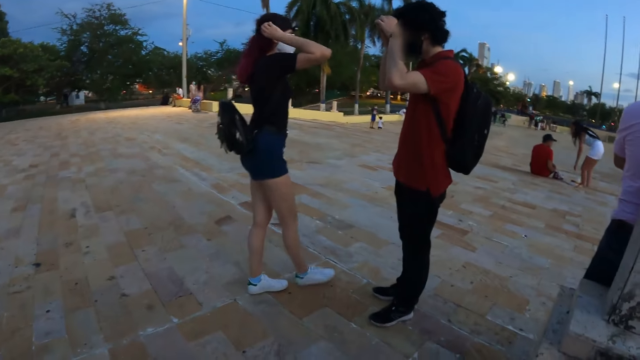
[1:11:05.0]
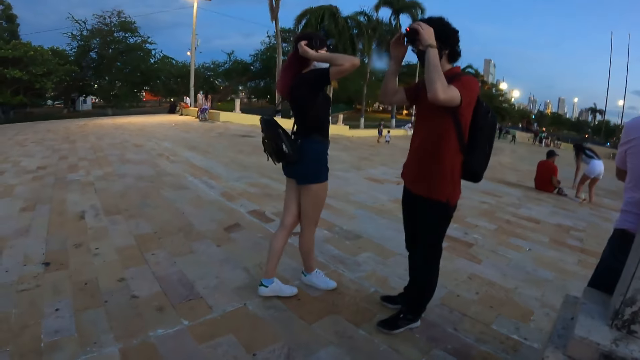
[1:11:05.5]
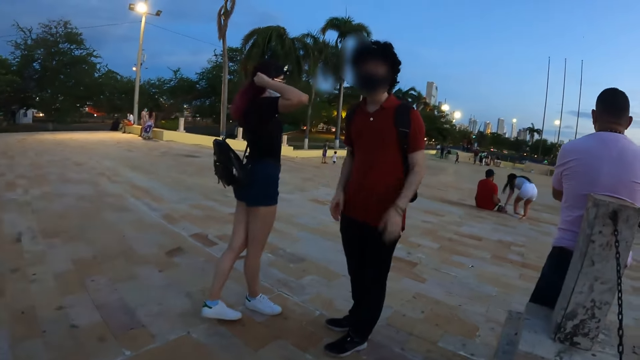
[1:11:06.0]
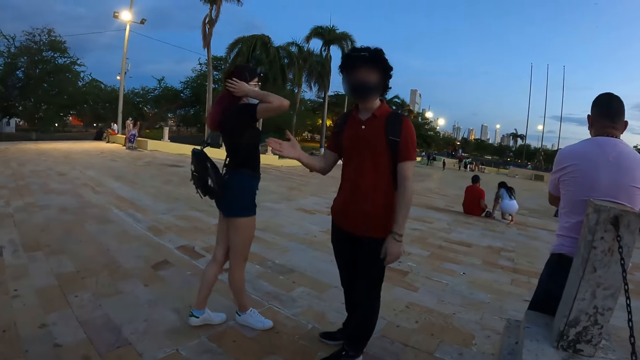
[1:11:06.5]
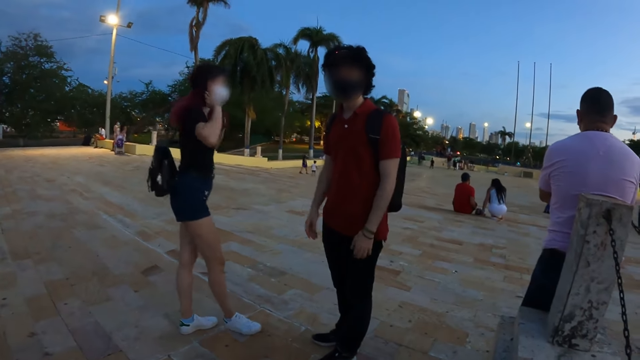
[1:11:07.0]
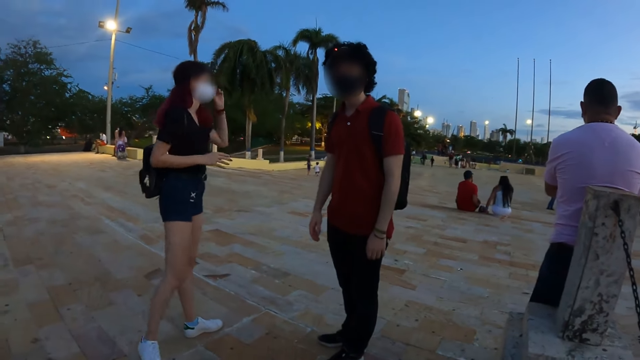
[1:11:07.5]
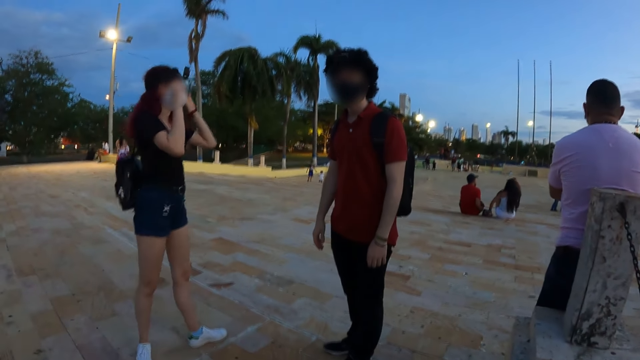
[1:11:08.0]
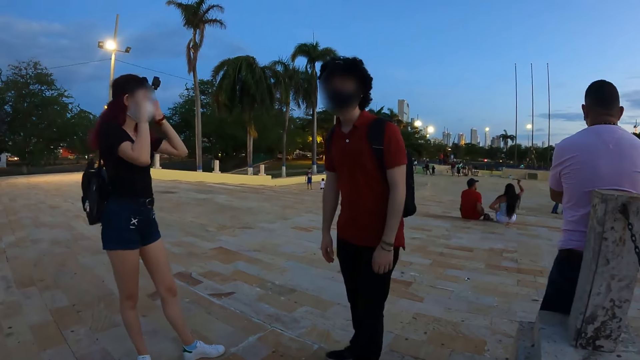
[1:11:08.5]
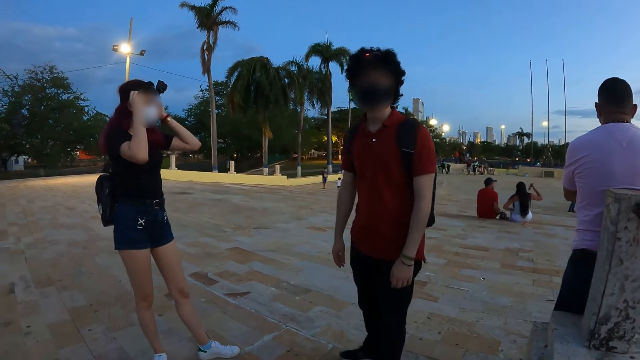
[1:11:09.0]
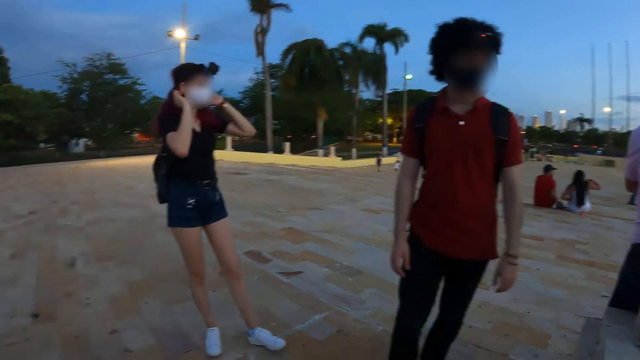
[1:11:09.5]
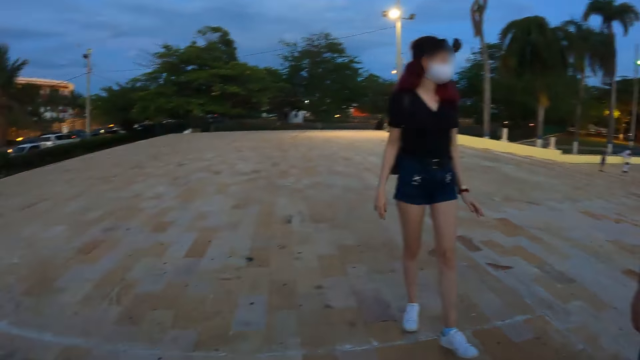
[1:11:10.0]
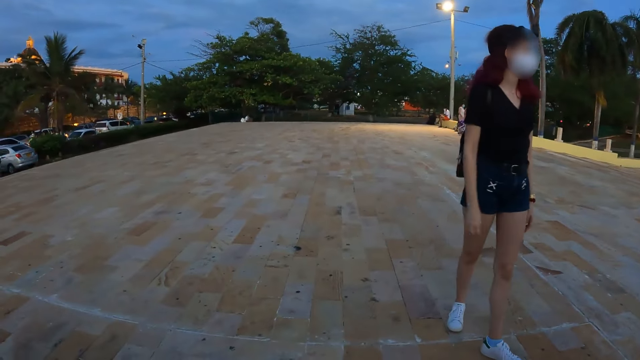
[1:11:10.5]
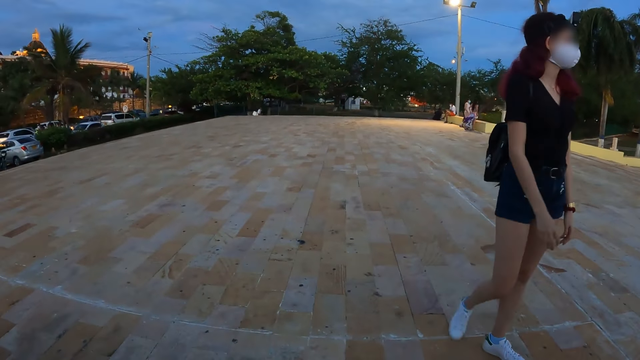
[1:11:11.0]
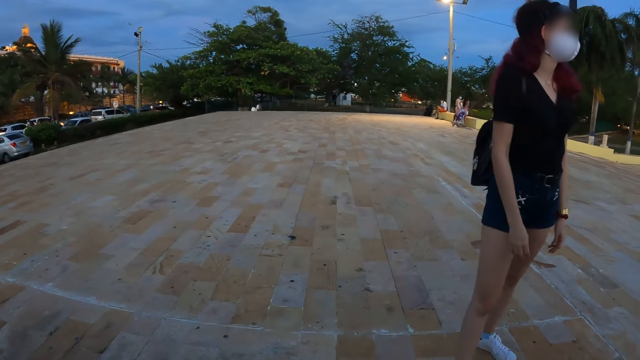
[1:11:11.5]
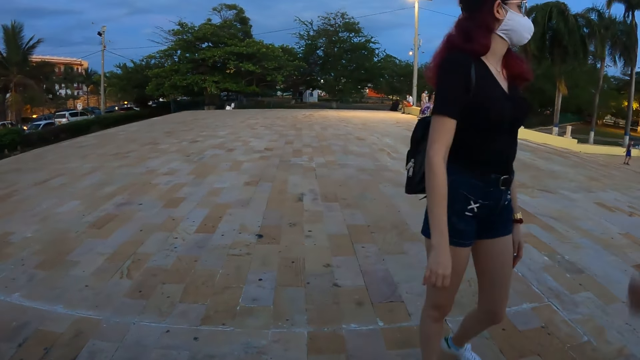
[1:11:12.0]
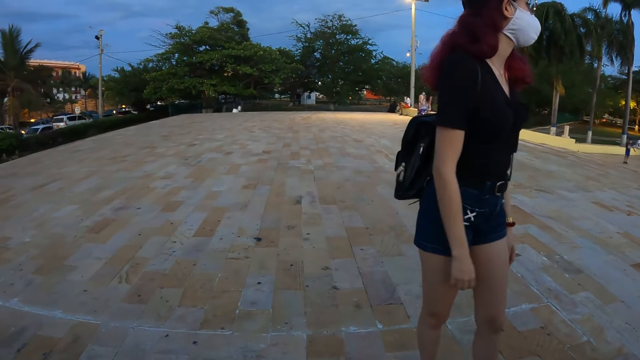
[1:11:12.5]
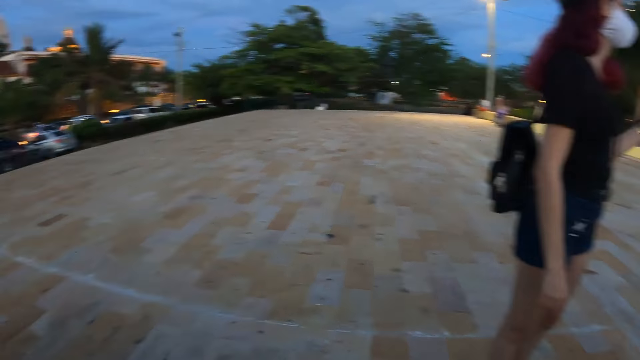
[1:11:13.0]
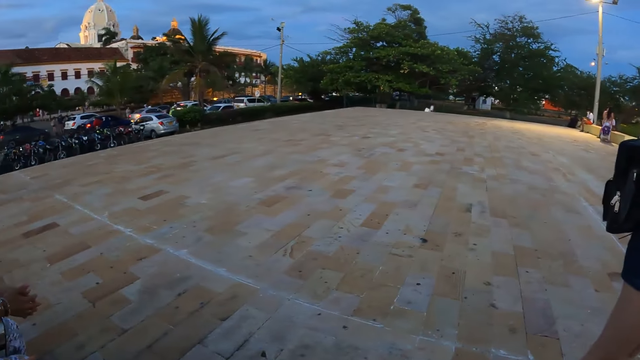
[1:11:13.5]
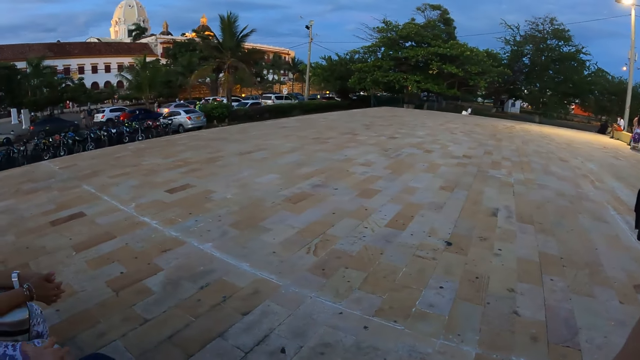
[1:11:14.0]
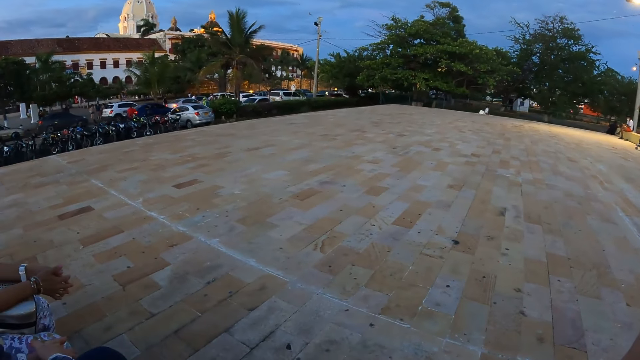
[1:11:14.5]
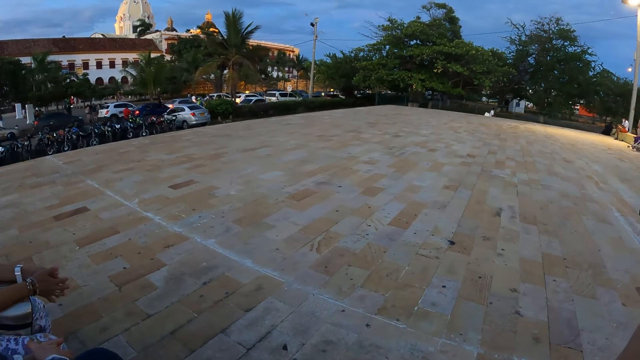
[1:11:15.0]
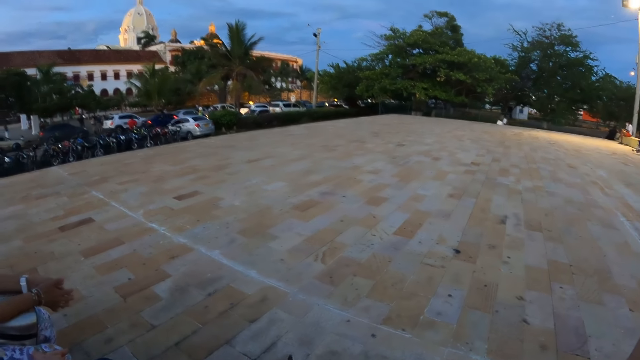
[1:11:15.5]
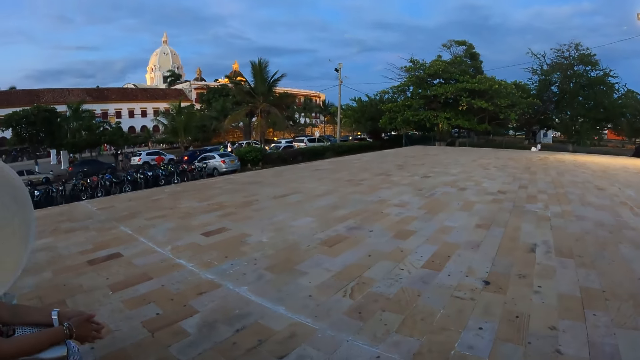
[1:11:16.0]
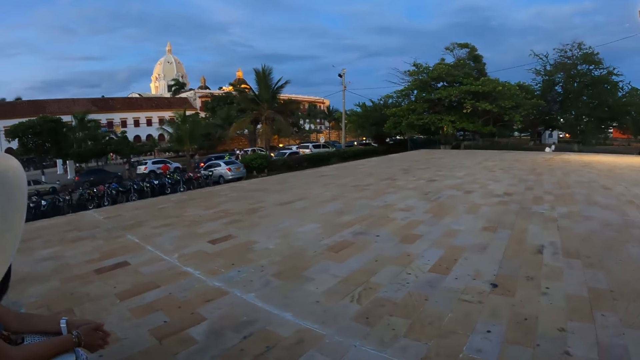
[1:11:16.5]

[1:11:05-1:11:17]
A man adjusts a camera on his head with both hands. A woman adjusts her hair with both hands. The camera wearer interacts with a person. The man gesticulates with his right hand. The camera wearer looks around.

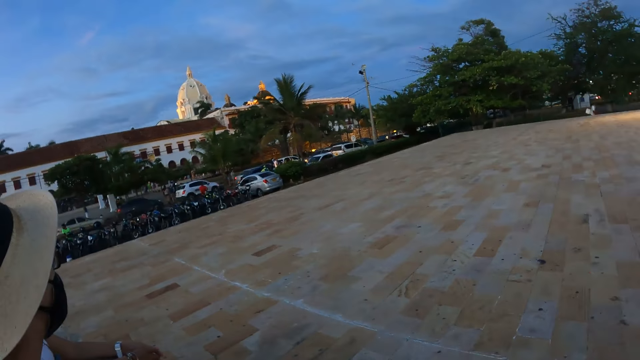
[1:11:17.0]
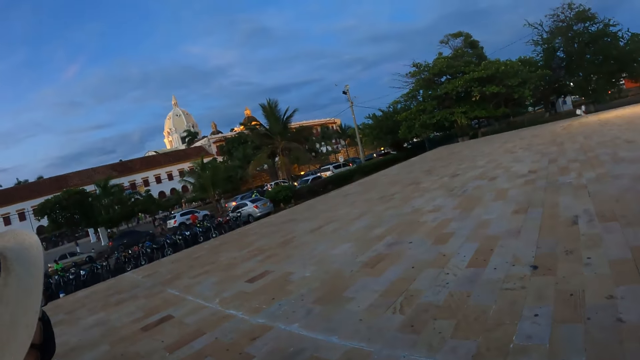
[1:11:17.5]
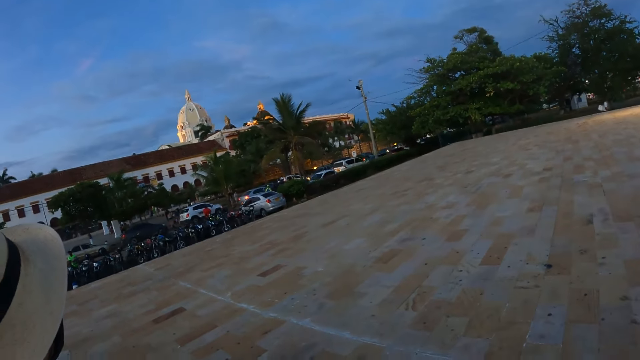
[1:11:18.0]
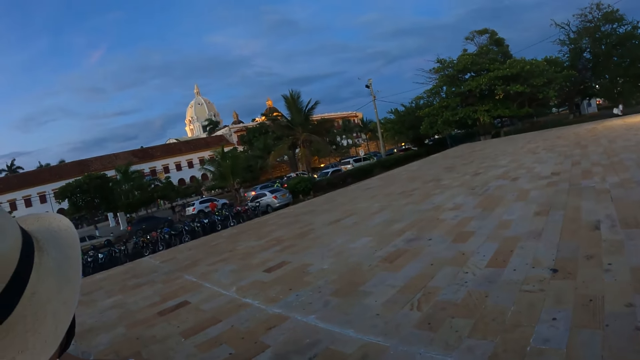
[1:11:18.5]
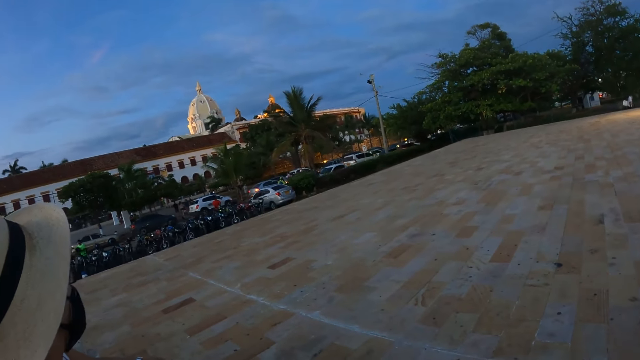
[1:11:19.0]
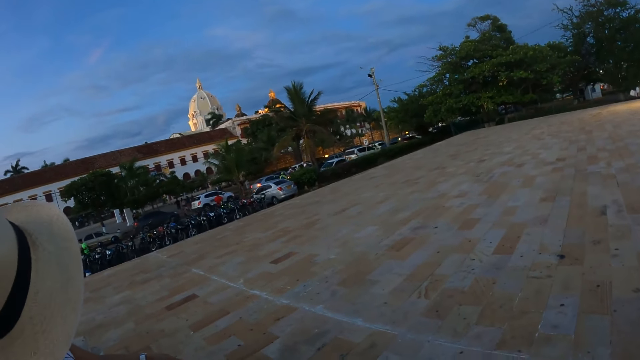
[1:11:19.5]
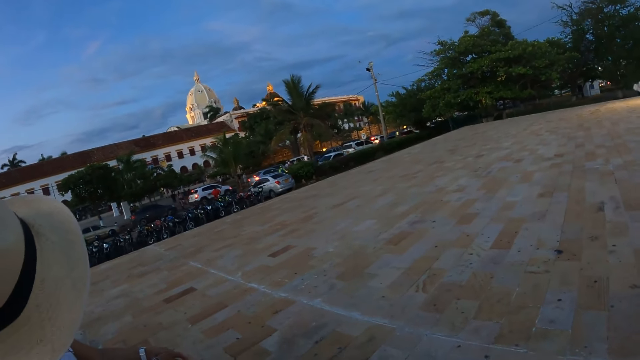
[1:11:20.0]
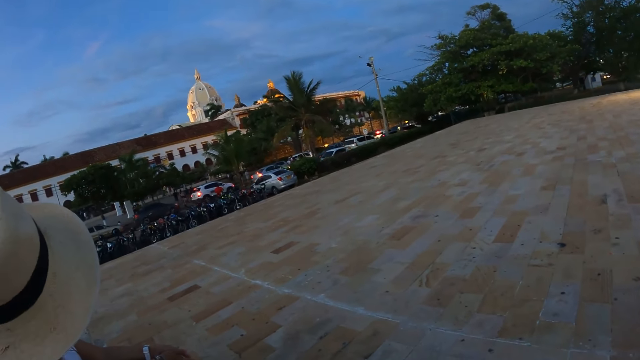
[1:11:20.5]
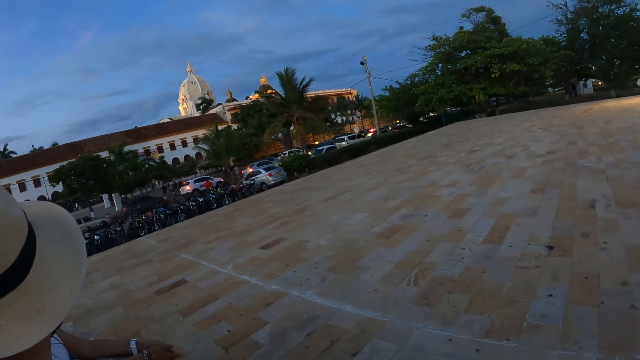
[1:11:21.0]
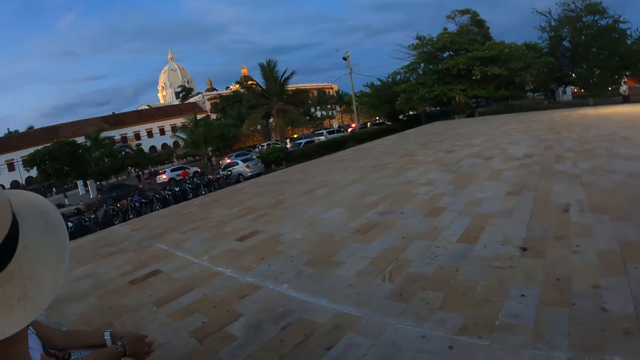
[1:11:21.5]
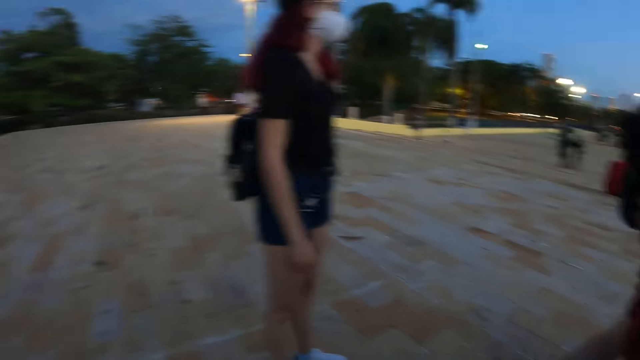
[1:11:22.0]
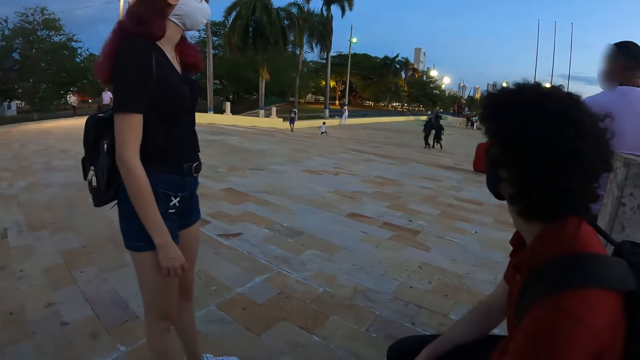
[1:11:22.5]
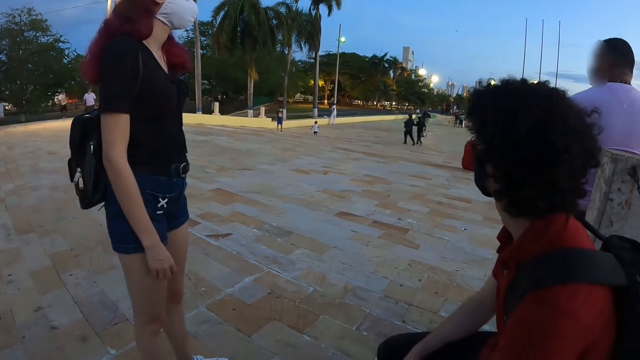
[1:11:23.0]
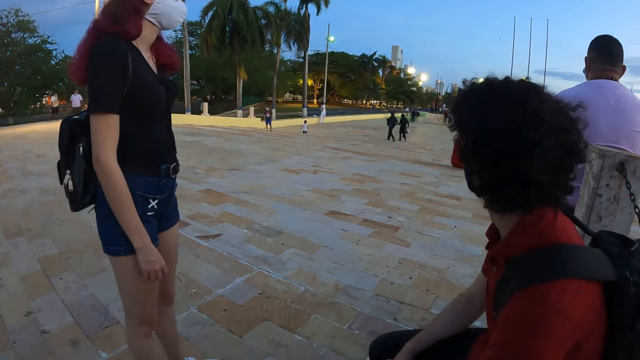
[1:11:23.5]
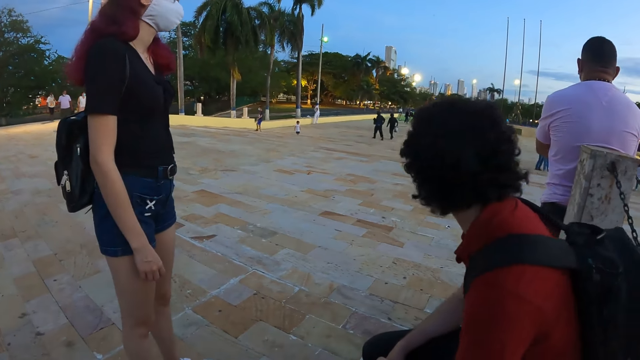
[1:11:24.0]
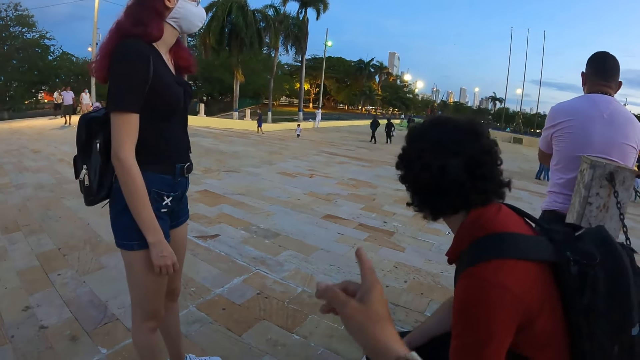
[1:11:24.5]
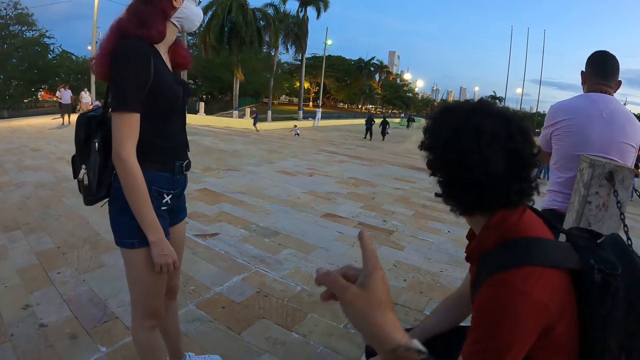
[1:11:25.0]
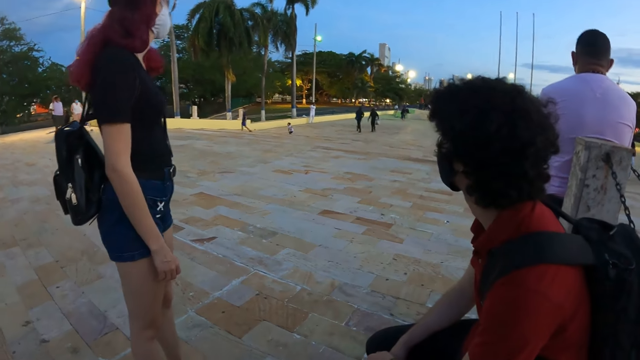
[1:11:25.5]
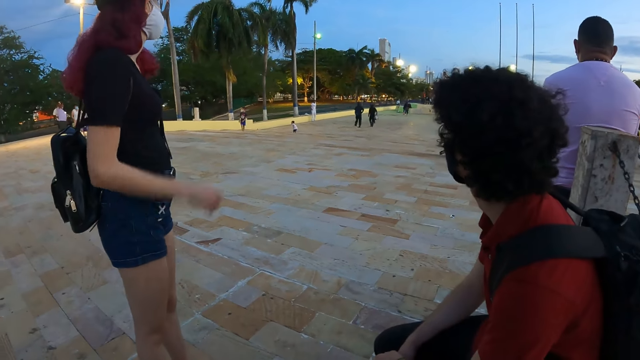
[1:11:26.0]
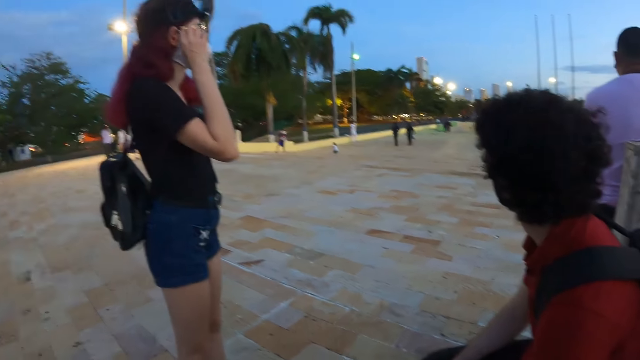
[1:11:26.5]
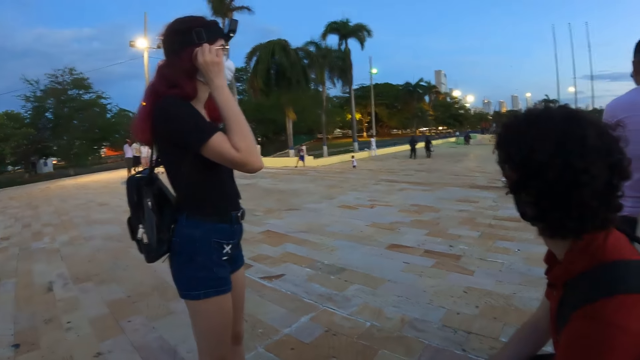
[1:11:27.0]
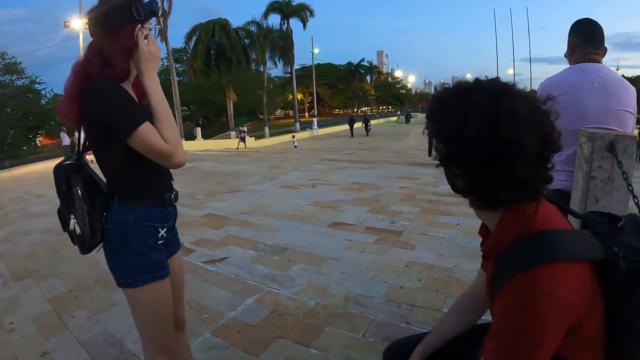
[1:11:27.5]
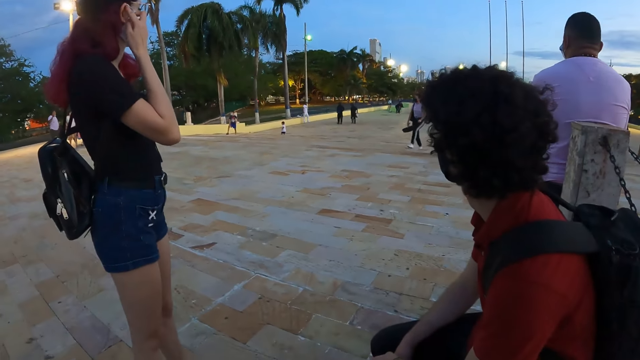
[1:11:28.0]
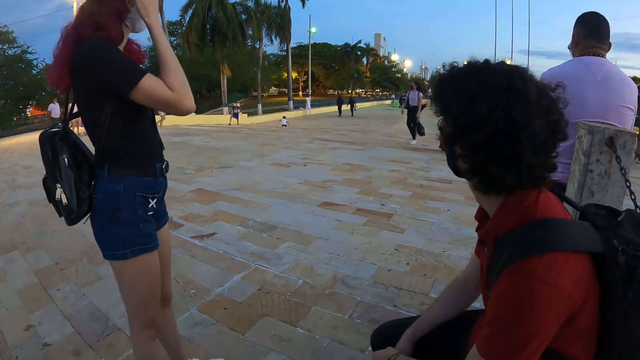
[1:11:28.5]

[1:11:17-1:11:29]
The camera wearer points their finger. They gesticulate with their right hand. They interact with a person. A woman adjusts her hair with her right hand.
